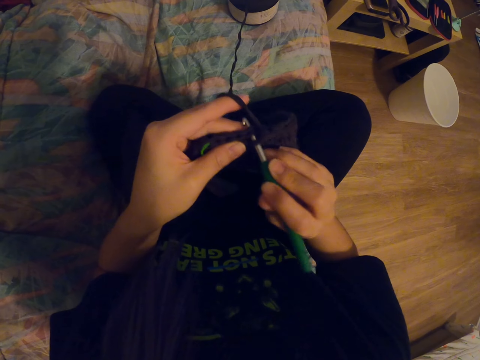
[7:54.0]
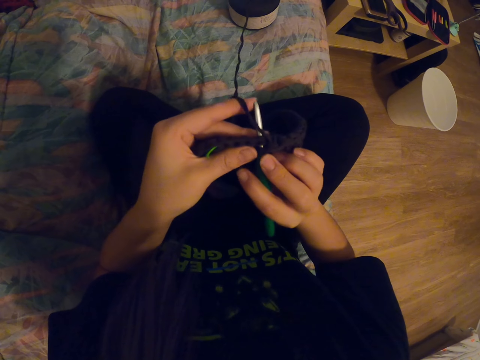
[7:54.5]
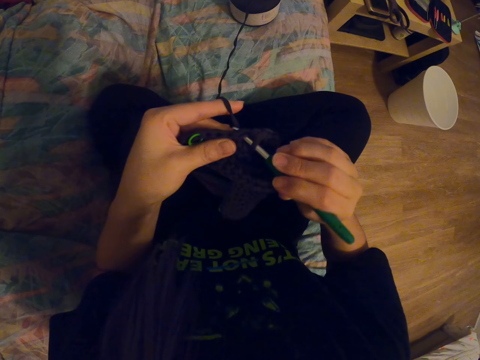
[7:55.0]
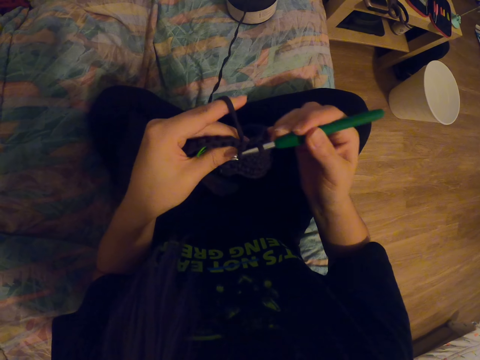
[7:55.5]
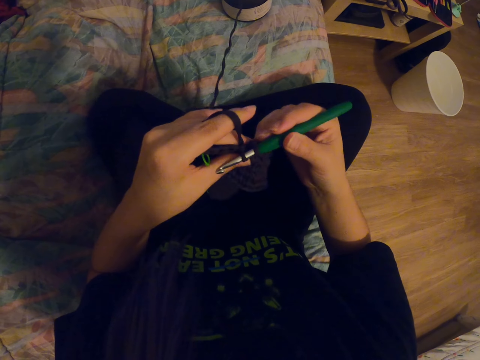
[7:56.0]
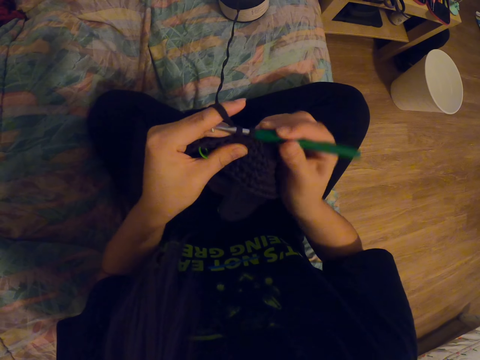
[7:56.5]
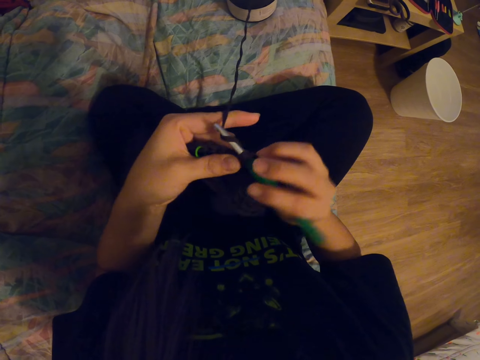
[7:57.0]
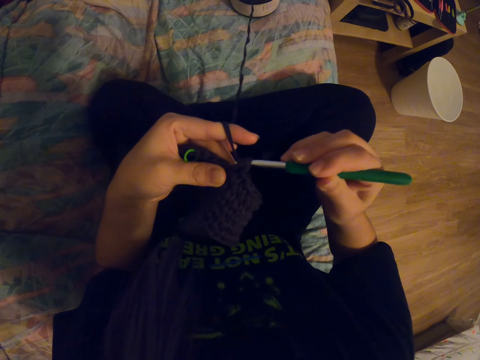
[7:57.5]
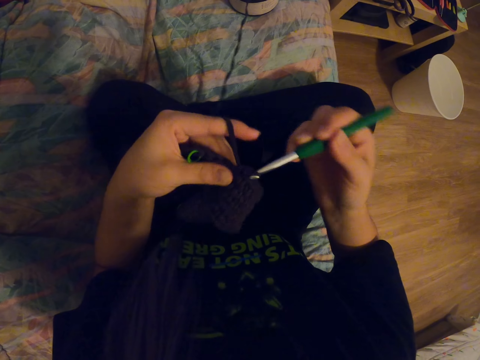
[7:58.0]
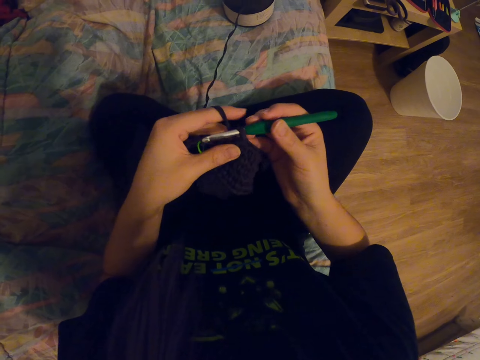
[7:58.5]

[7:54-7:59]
The camera wearer coils a knitting thread on a knitting needle. They knit a fabric with the knitting needle. They coil the knitting thread on the knitting needle. They knit the fabric with the knitting needle.

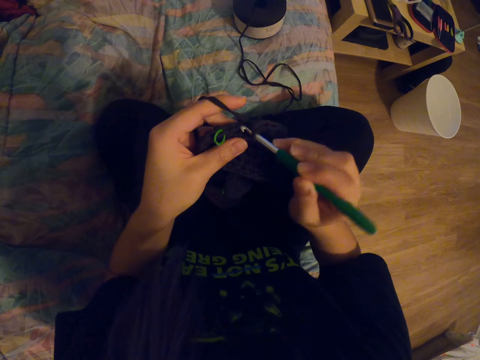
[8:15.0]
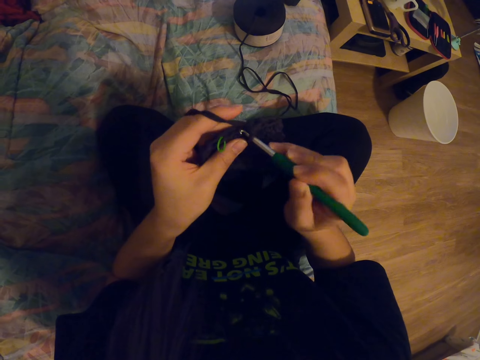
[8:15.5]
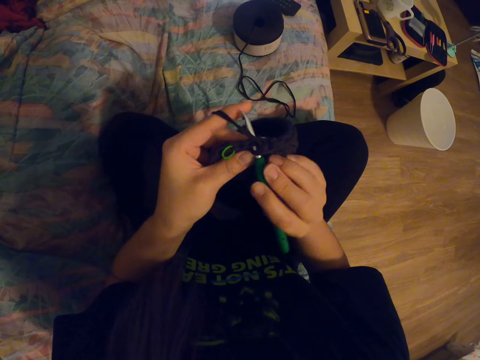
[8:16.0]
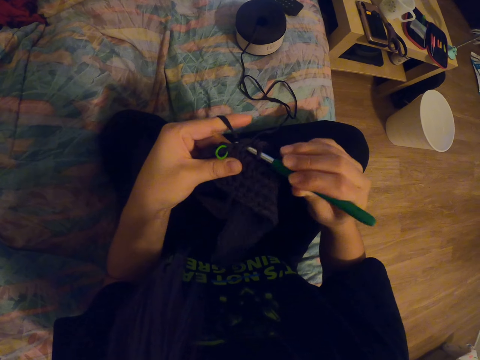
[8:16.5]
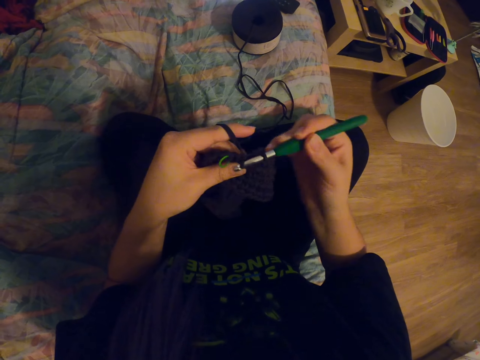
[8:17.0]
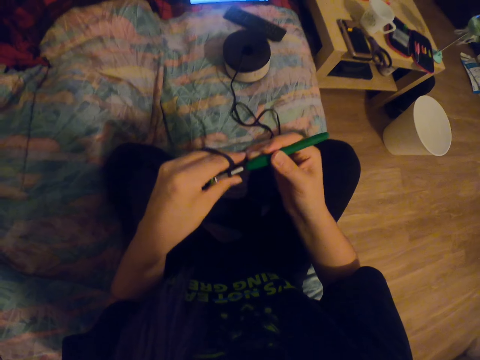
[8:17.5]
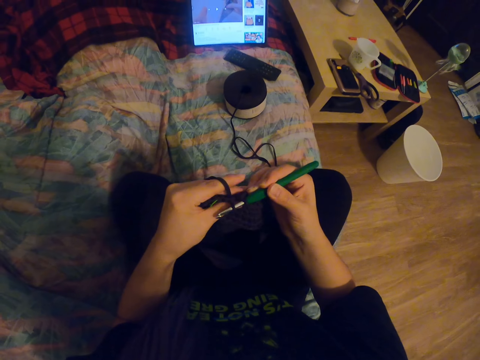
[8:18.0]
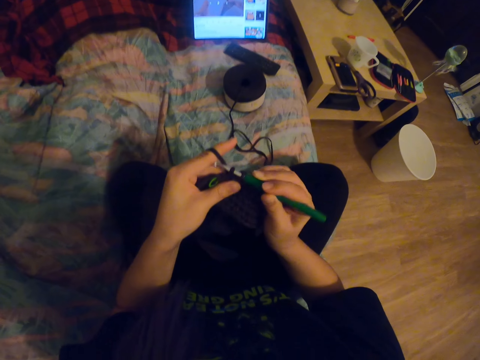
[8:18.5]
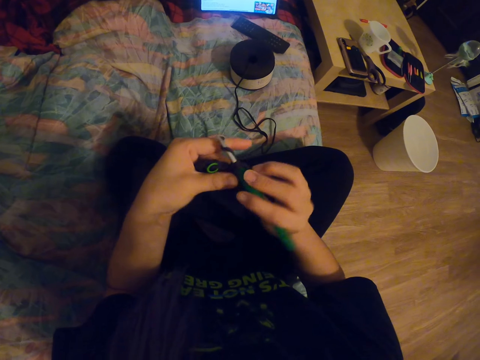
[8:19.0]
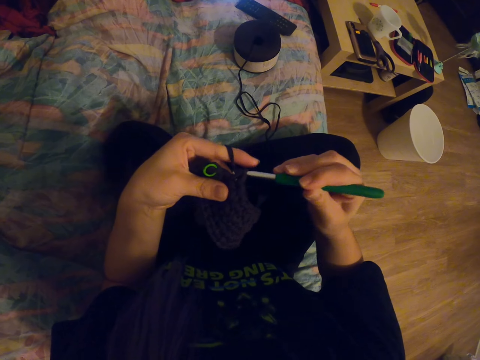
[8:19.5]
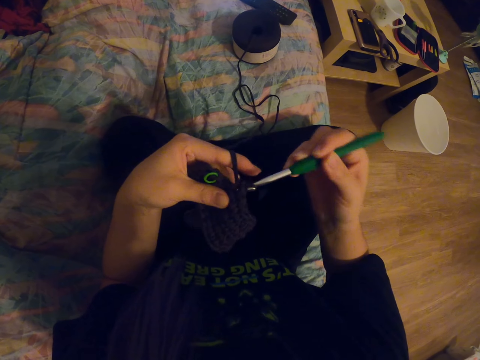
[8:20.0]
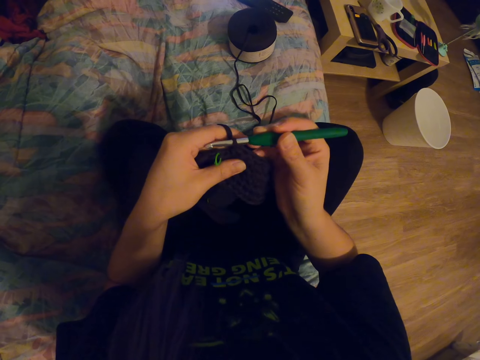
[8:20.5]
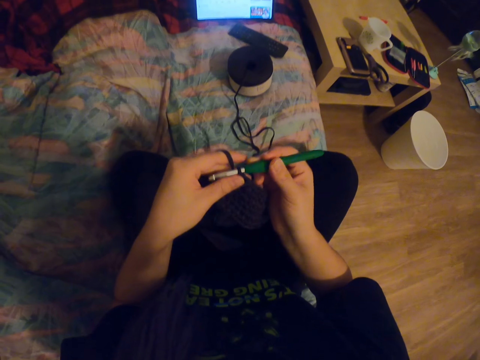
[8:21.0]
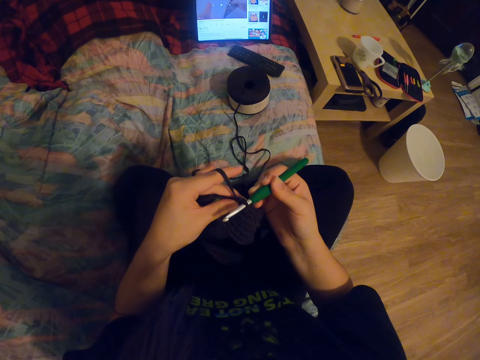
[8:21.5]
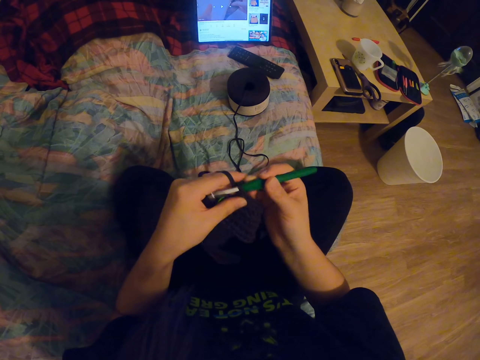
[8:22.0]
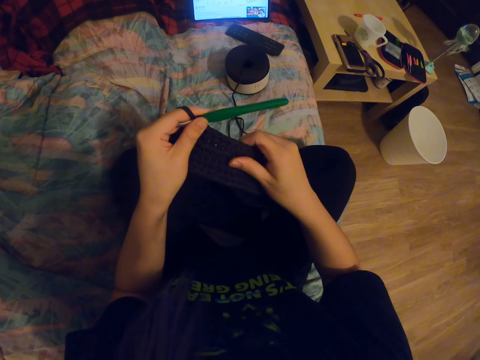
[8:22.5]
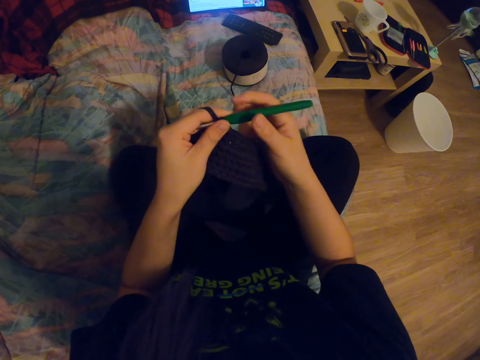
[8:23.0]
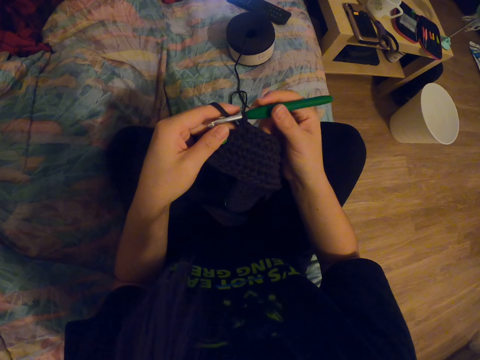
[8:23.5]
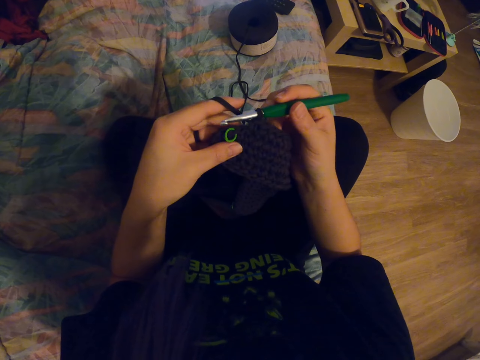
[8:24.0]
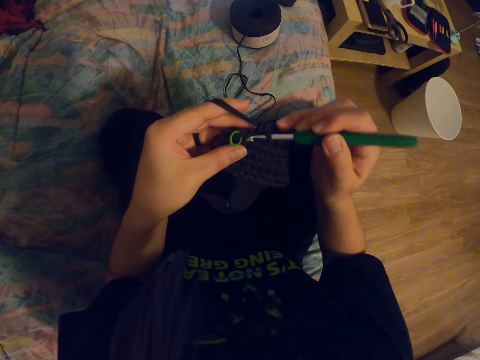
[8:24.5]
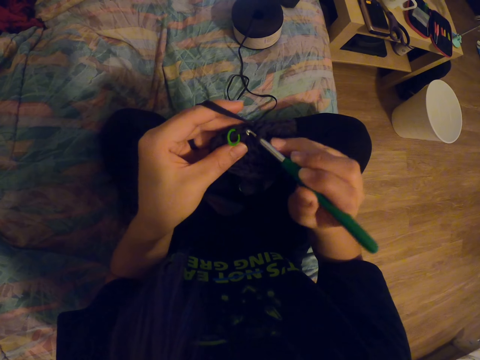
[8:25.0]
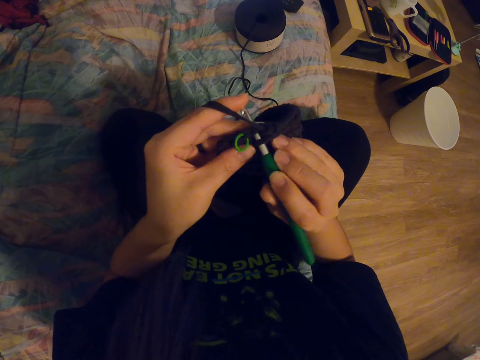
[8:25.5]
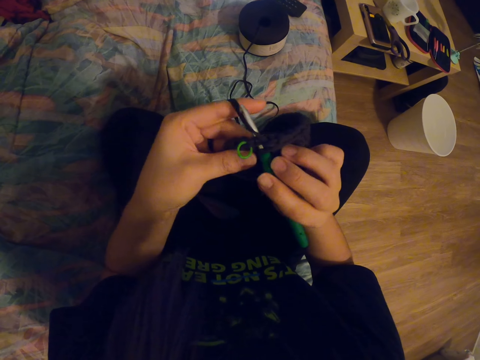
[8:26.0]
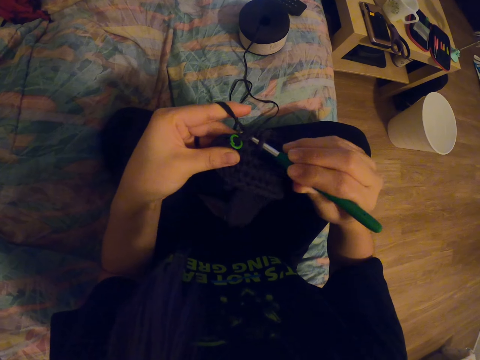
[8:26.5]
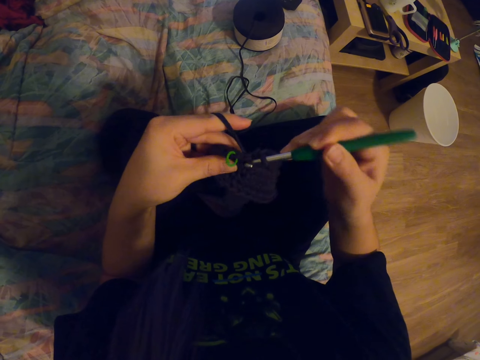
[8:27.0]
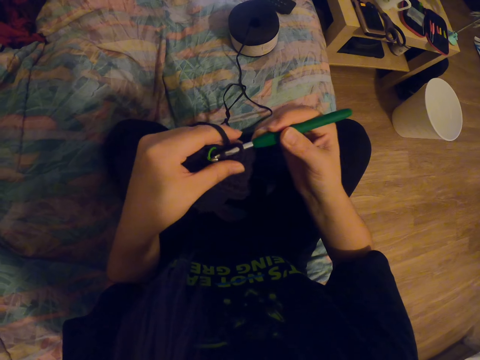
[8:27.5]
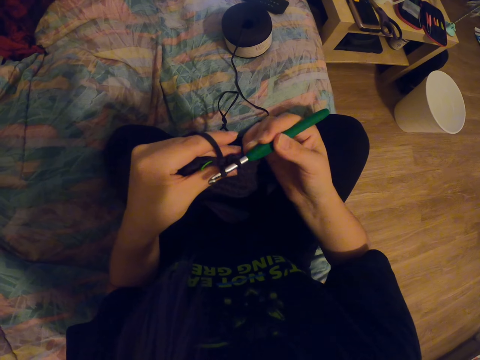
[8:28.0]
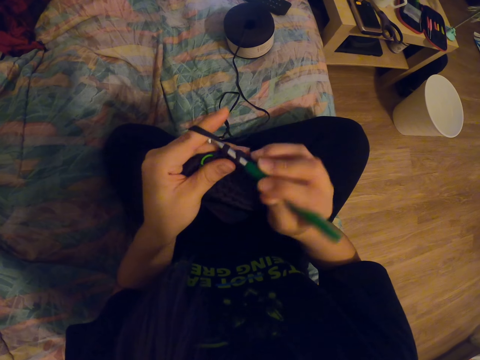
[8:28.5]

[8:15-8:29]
The camera wearer coils a knitting thread on a knitting needle. She knits a fabric with the knitting needle. She coils the knitting thread on the knitting needle. She knits the fabric with the knitting needle. She adjusts the knitted fabric with her hands. She knits the fabric with the knitting needle. She coils the knitting thread on the knitting needle. She knits the fabric with the knitting needle.

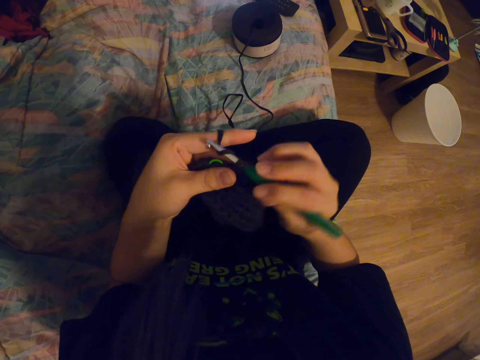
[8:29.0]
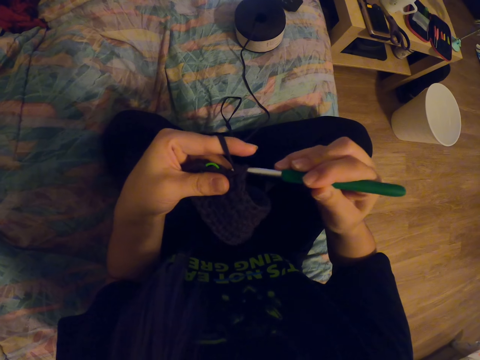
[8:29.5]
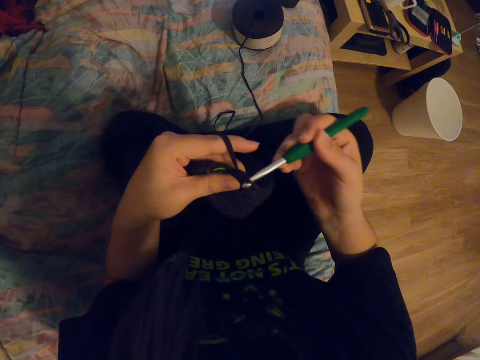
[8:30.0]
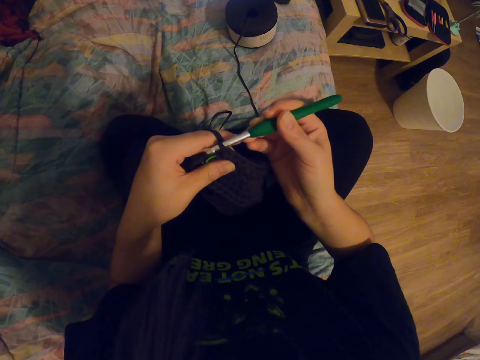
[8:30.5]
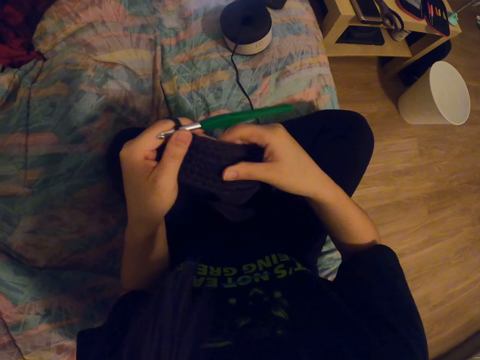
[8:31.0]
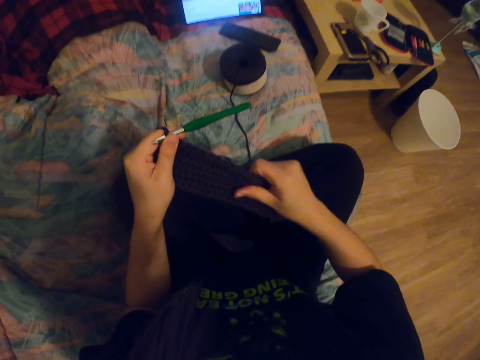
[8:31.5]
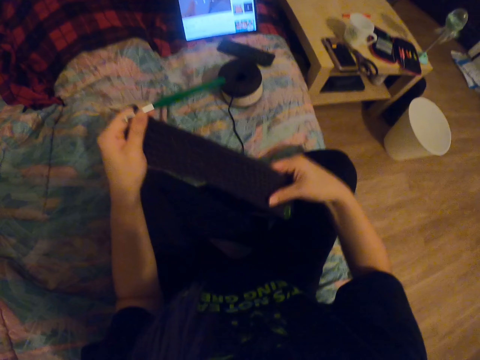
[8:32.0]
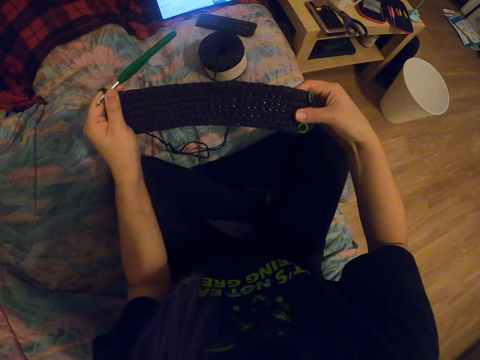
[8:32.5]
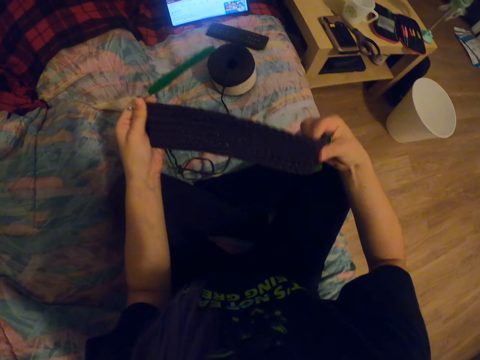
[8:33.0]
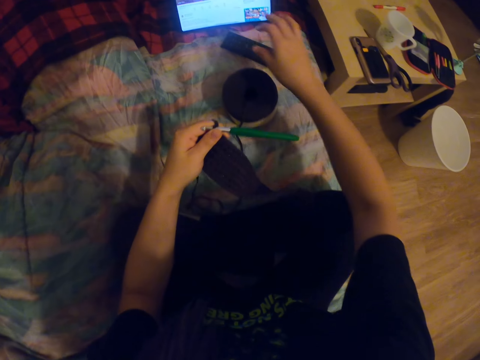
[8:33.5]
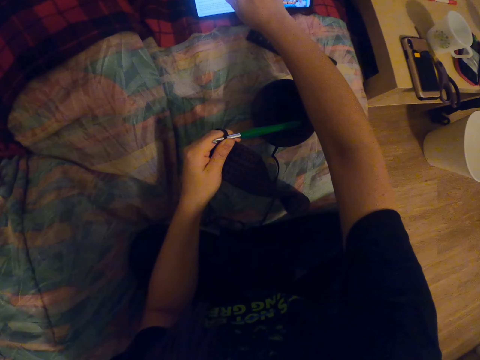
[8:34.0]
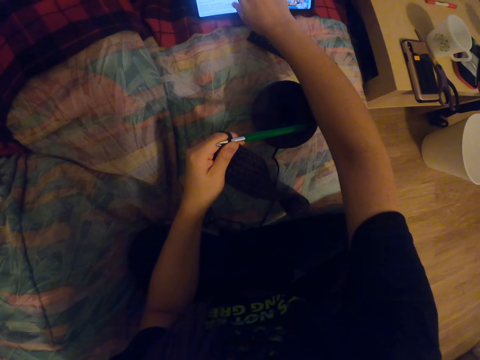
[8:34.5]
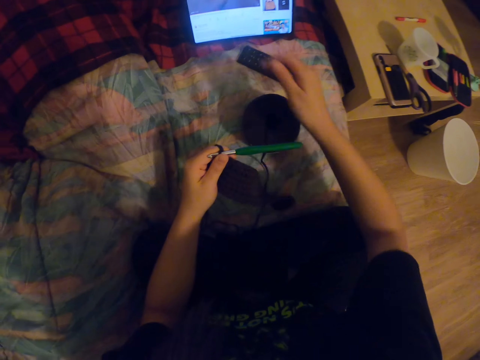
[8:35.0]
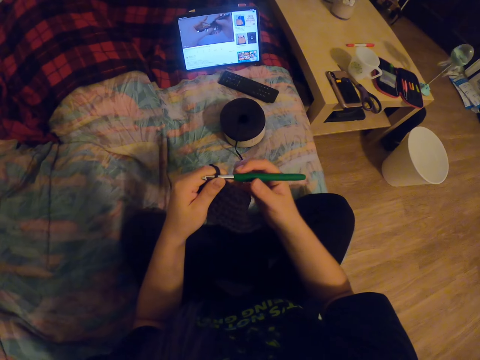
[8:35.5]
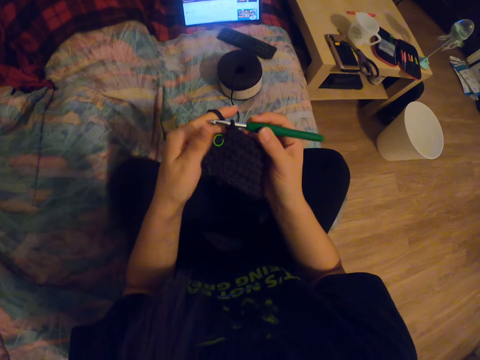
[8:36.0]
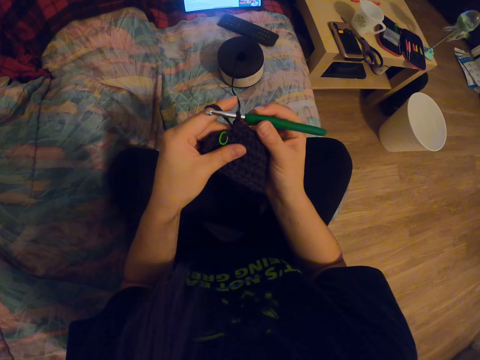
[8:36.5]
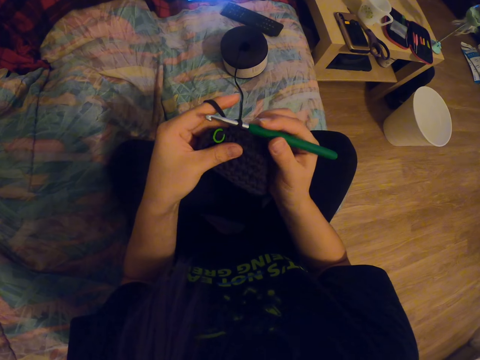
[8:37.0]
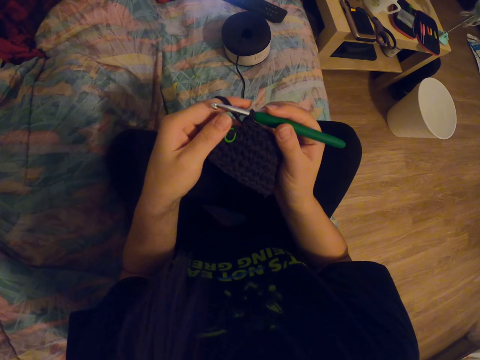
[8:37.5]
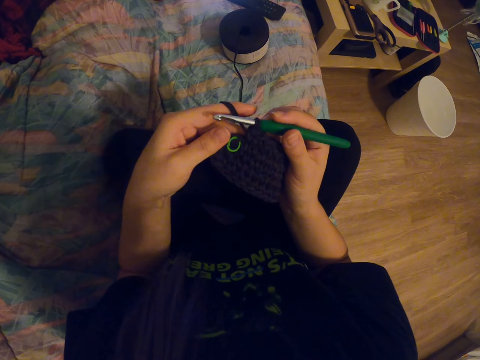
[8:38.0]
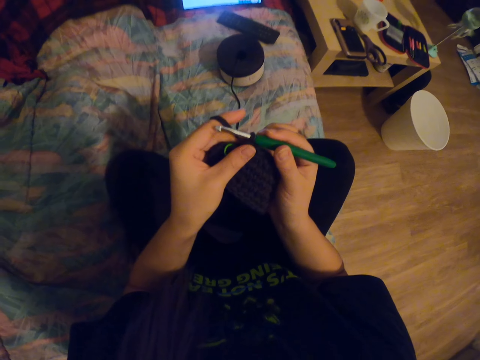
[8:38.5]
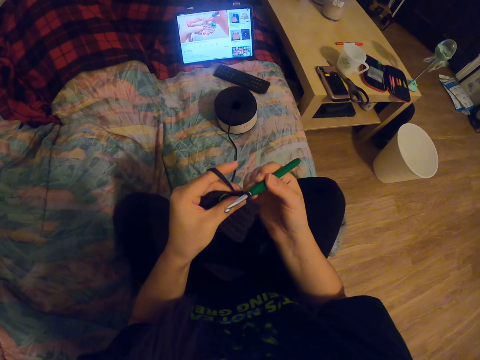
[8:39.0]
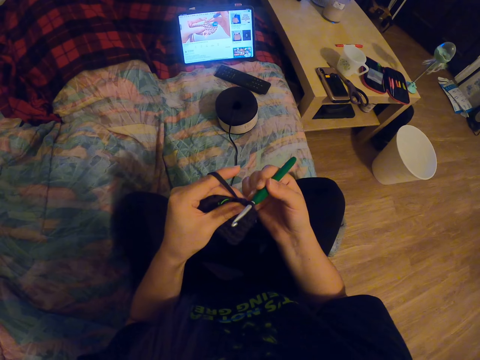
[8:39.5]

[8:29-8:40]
The camera wearer coils a knitting thread on a knitting needle or crochet needle. She knits a fabric with the knitting needle. She adjusts the knitted fabric with her hands. She touches the screen of the laptop. She operates a tablet with her hand. She holds the crochet needle with her right hand. She adjusts the knitting needle on the knitted fabric.
